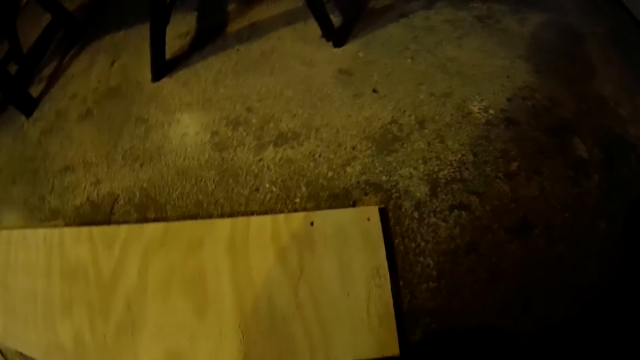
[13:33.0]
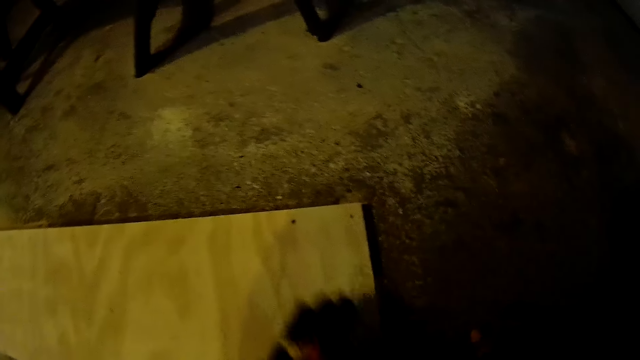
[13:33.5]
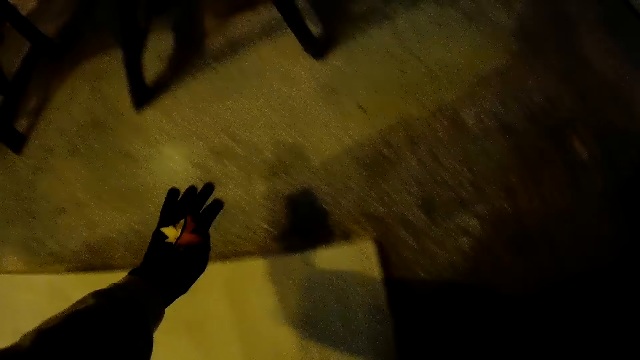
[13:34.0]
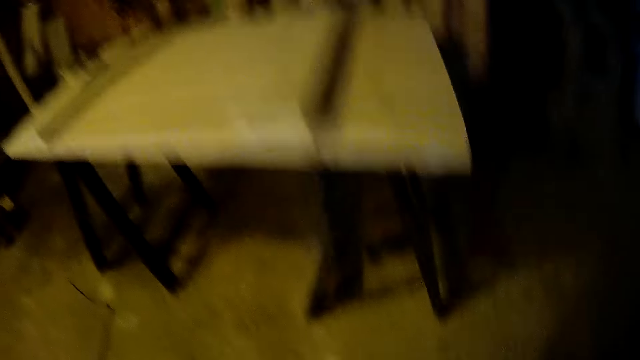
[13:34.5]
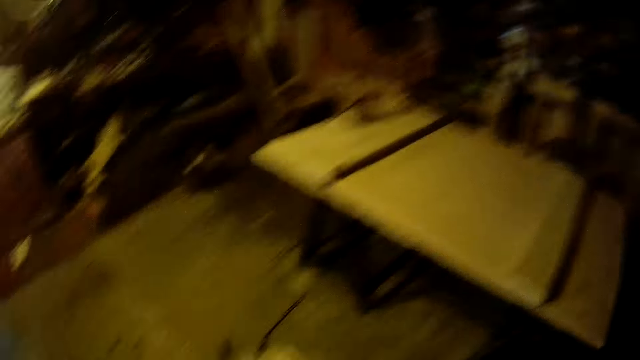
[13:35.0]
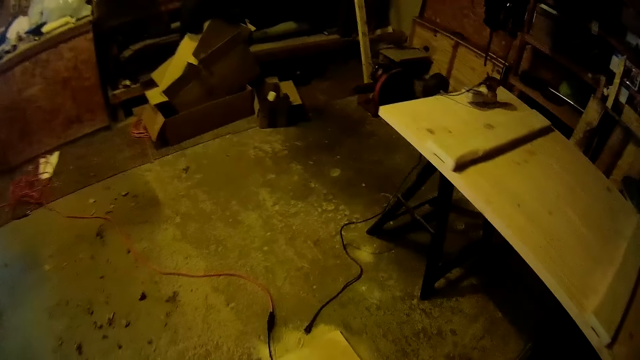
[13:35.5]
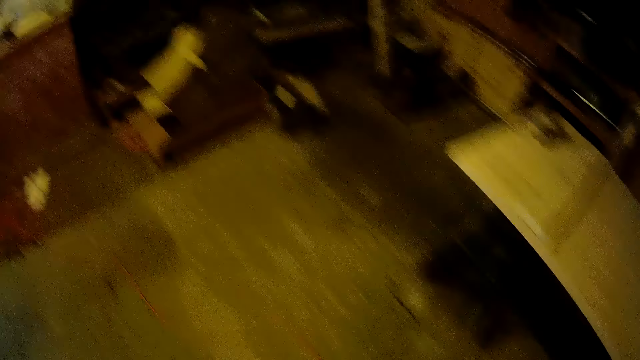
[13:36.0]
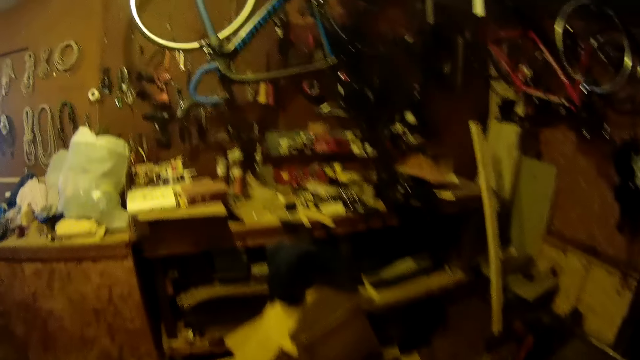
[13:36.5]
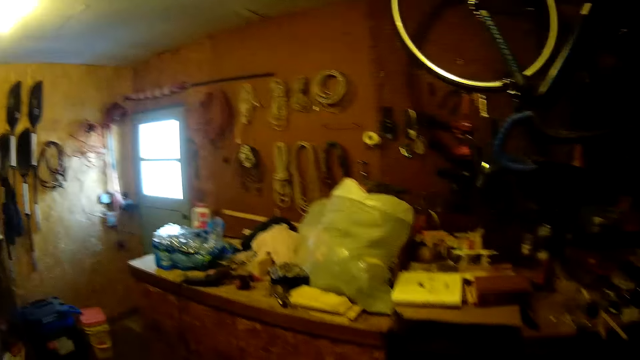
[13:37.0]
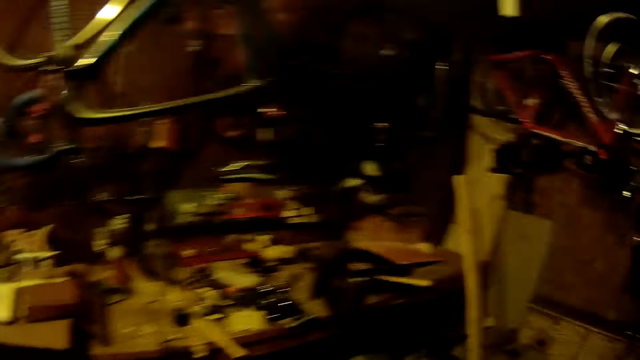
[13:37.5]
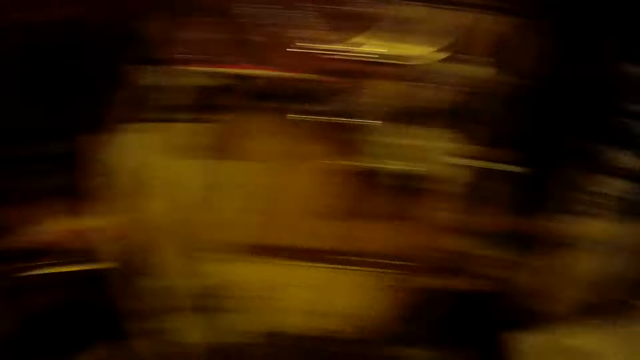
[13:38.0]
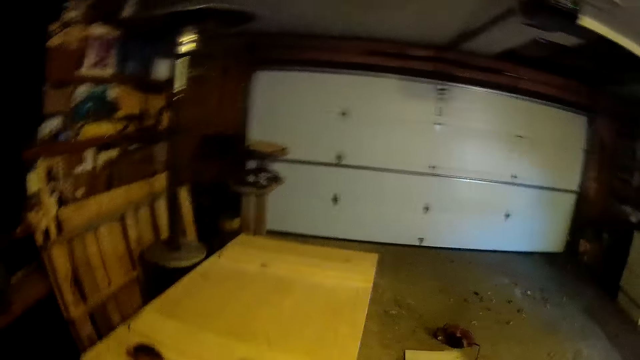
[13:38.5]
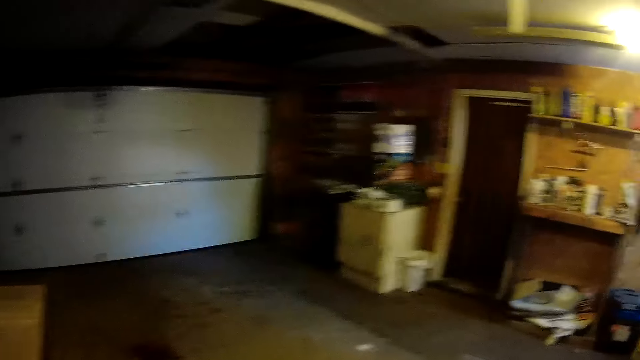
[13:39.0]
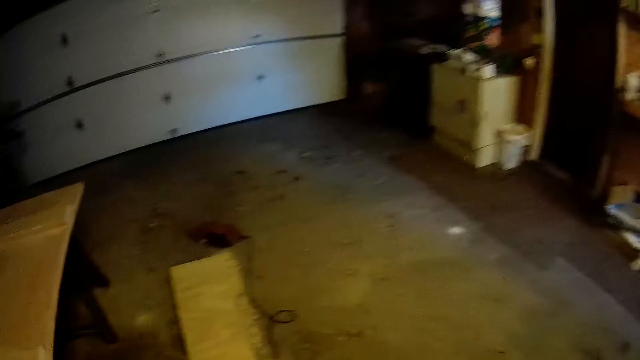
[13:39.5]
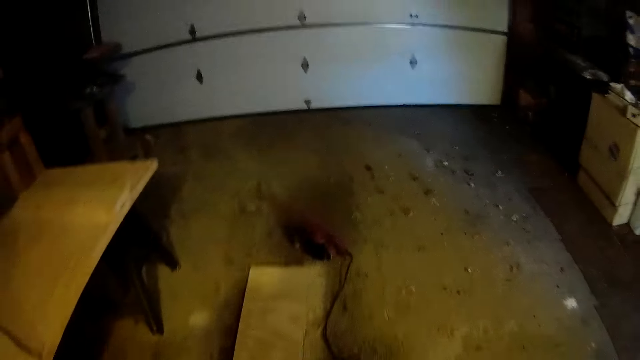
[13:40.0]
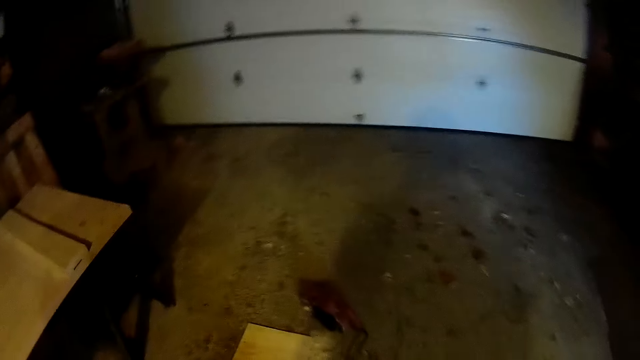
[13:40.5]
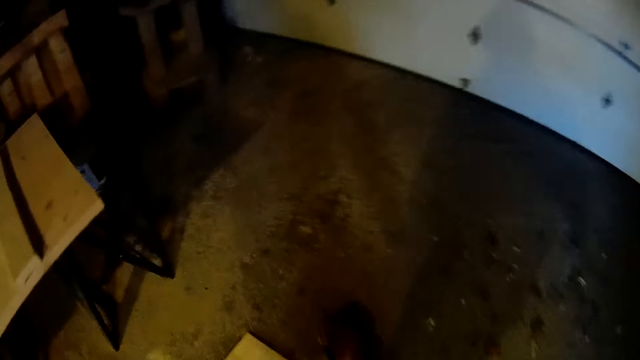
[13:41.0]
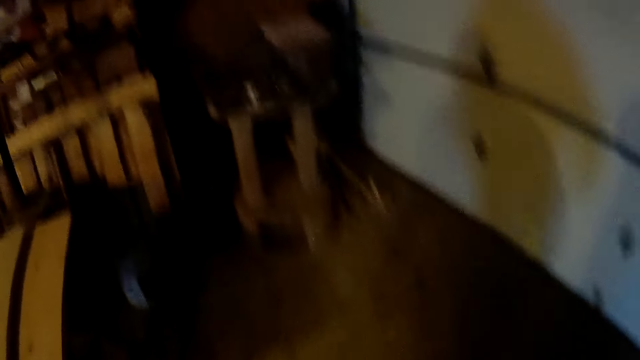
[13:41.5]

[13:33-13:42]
The camera wearer moves around the store.

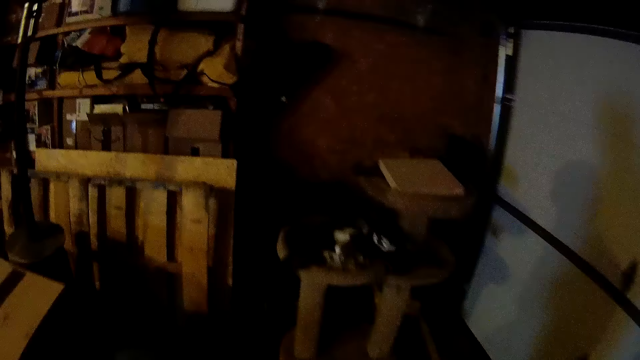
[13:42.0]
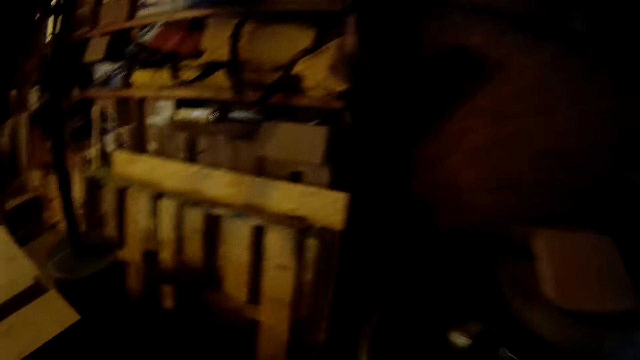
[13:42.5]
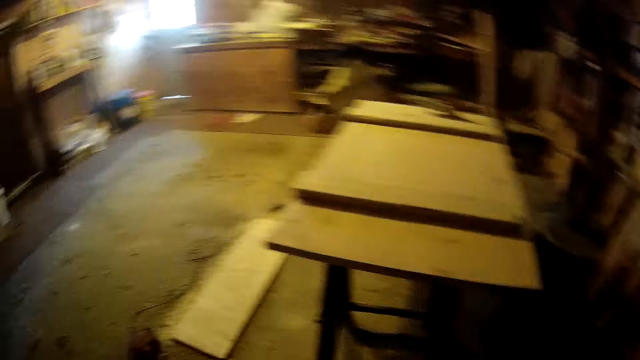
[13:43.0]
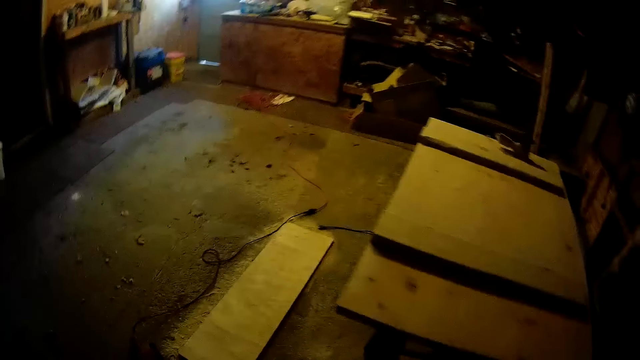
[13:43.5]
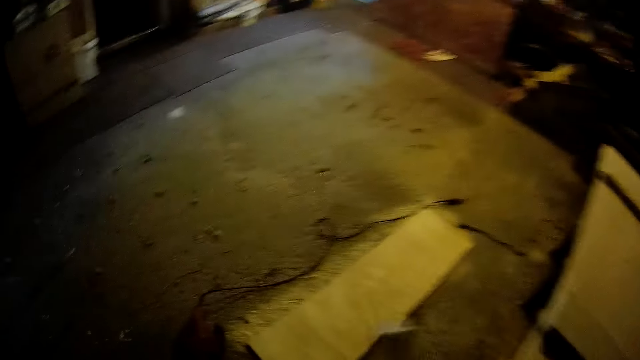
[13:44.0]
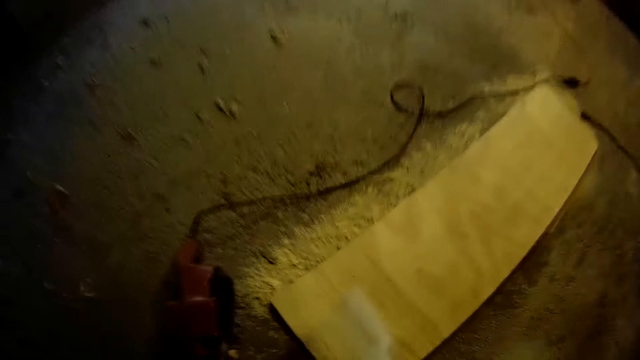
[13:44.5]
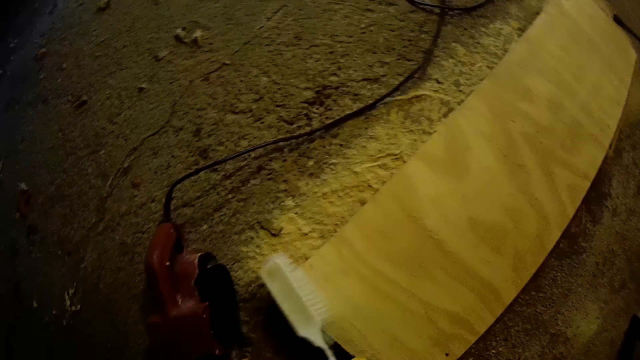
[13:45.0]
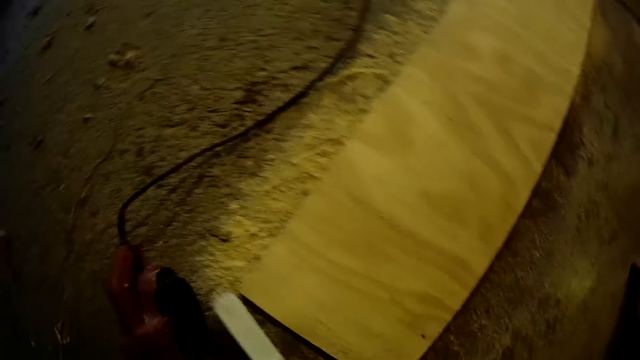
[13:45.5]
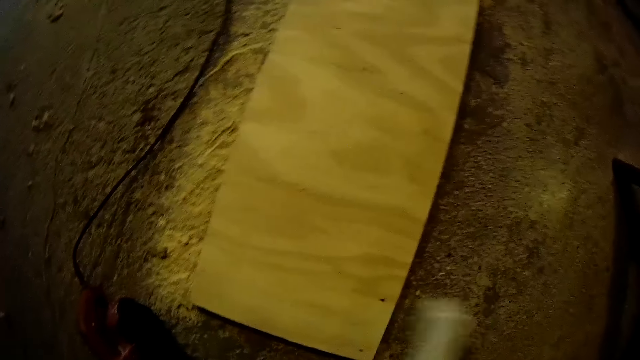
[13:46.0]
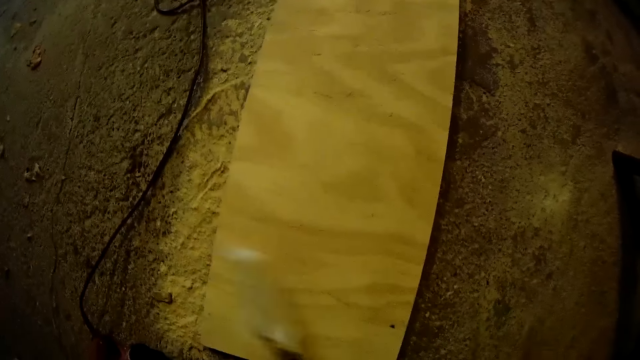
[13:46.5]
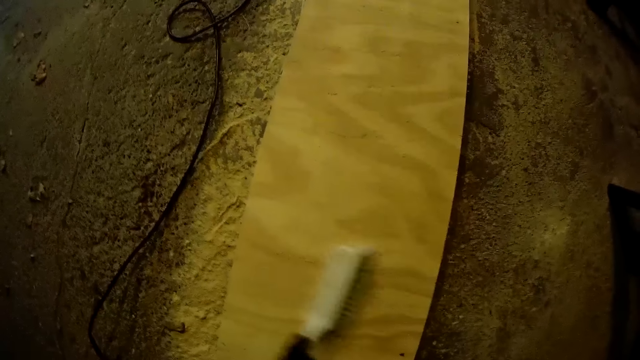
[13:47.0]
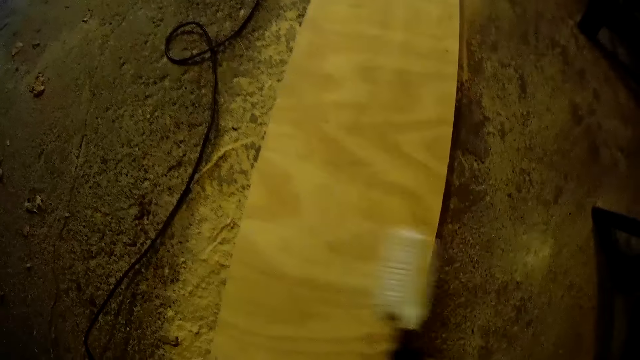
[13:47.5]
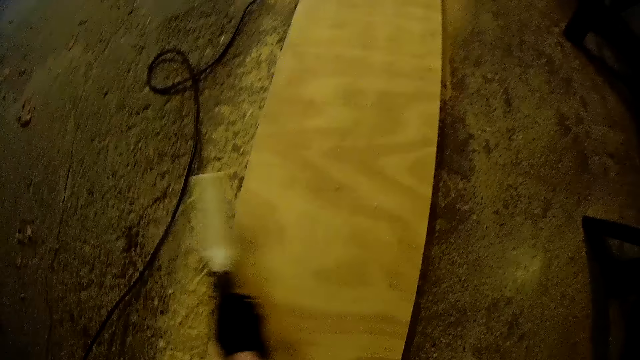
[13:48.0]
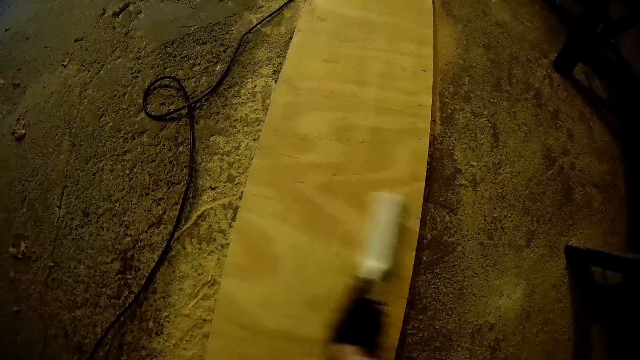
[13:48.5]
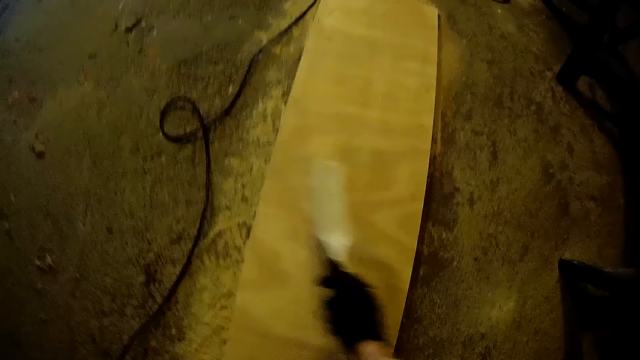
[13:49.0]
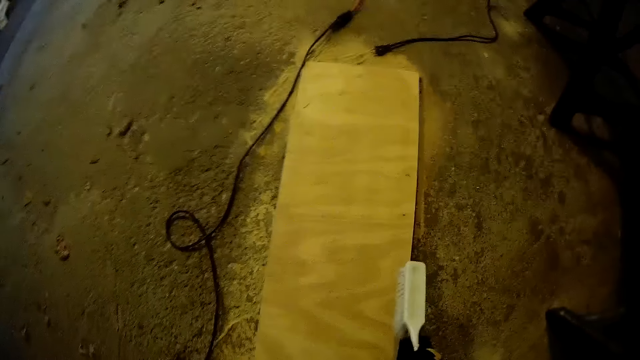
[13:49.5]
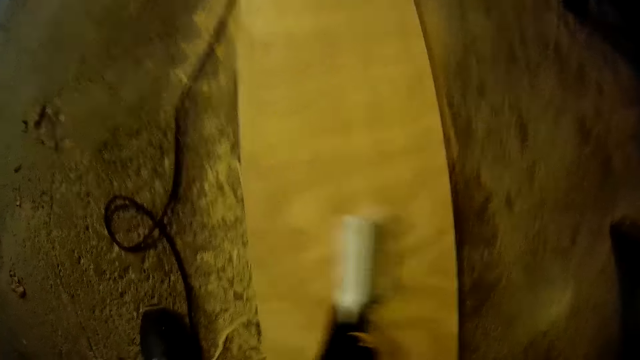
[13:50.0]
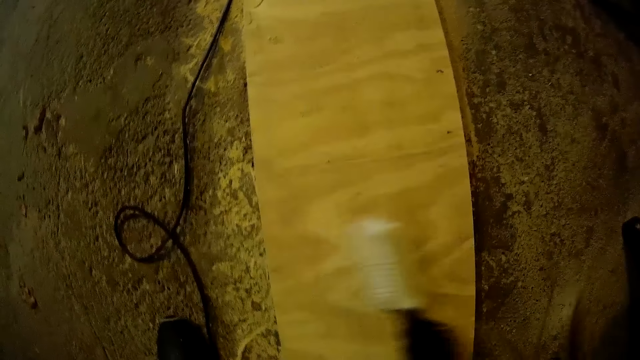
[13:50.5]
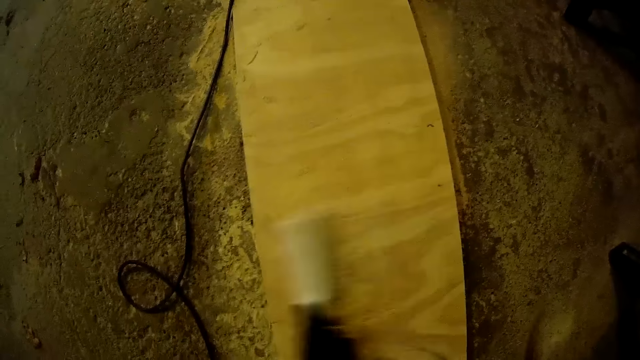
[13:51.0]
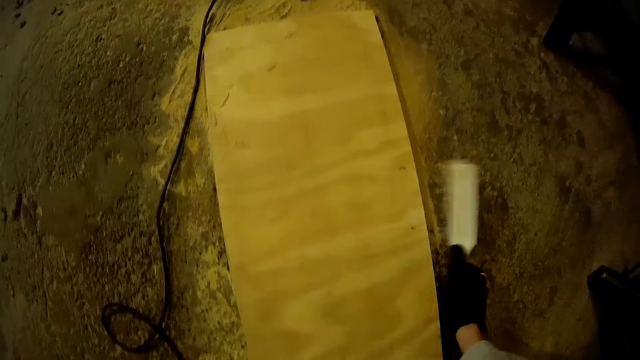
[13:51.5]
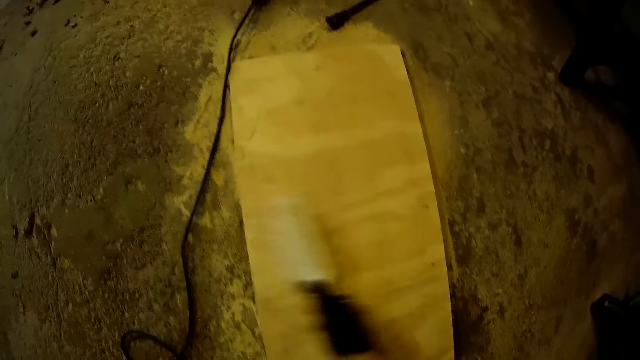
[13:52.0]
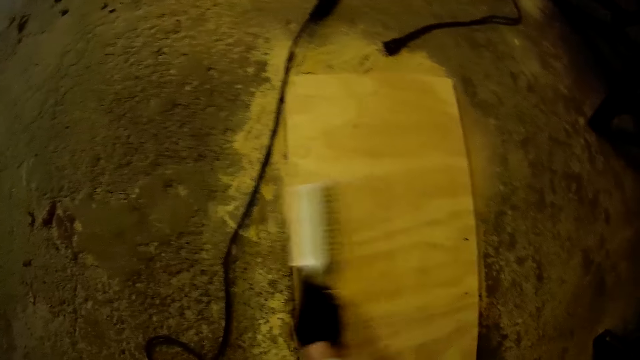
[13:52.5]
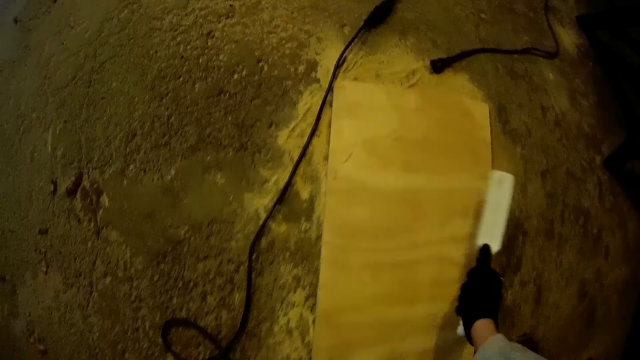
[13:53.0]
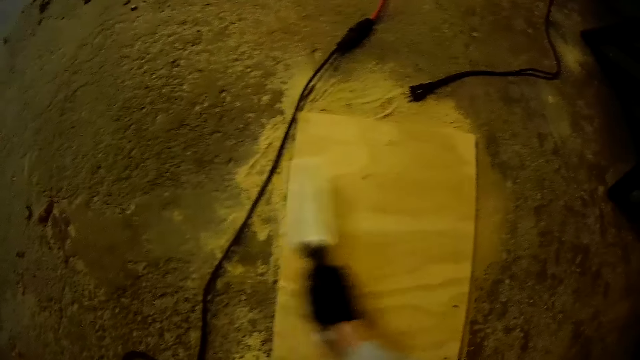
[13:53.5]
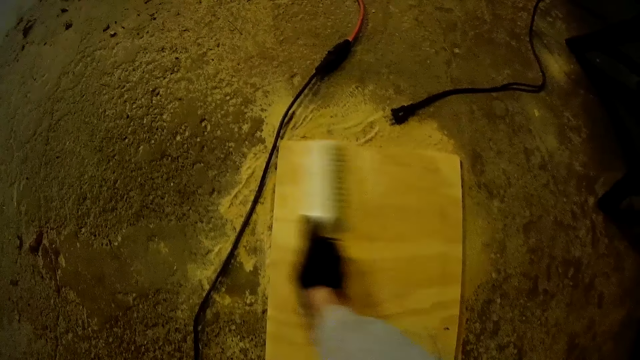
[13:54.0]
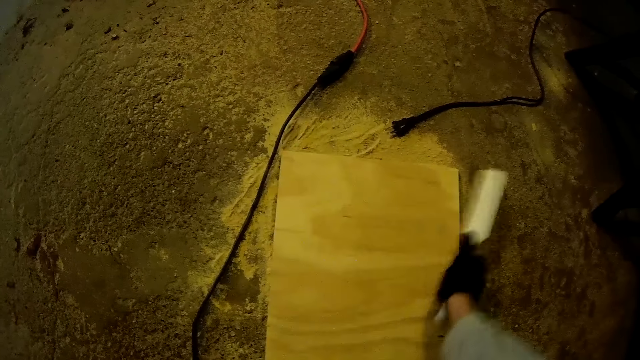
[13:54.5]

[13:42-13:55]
The camera wearer picks a brush from the stool. He brushes the long plank with the brush in his hand. He wipes dust from the lumber.
